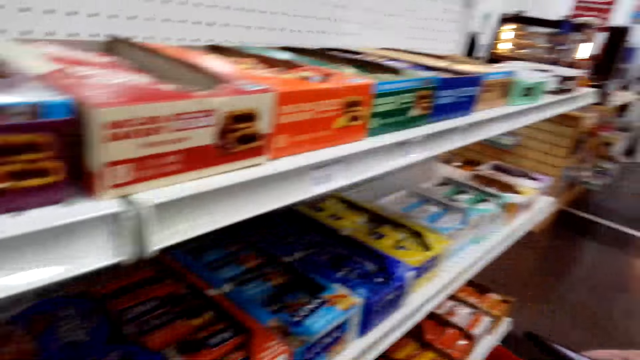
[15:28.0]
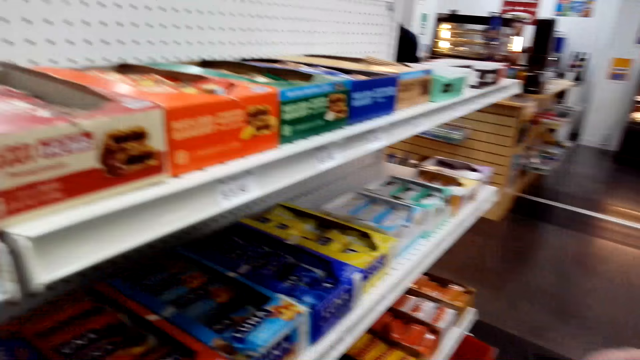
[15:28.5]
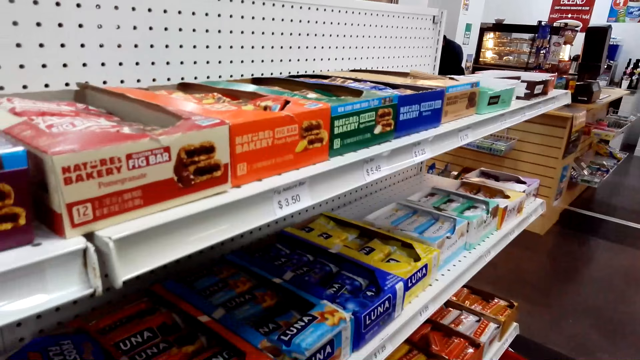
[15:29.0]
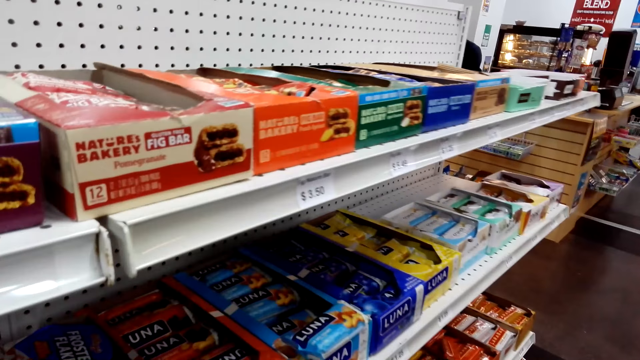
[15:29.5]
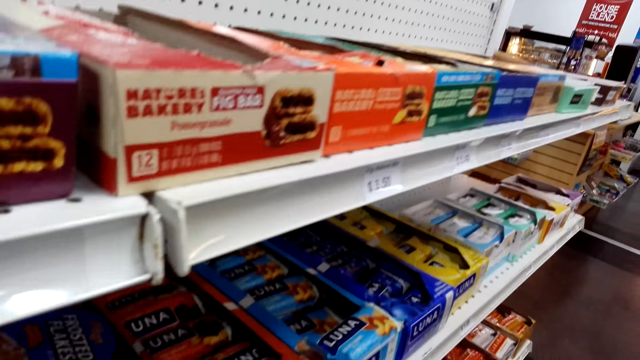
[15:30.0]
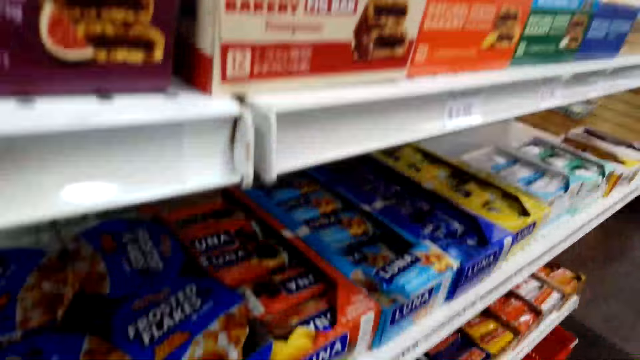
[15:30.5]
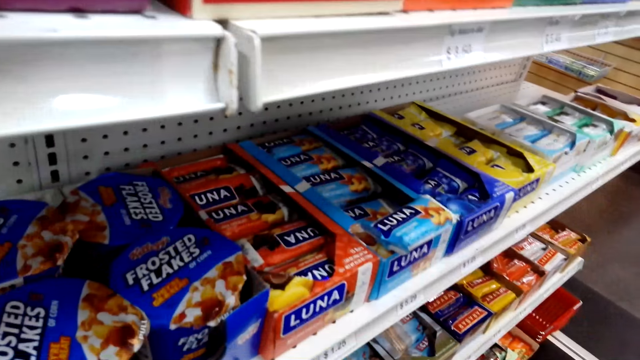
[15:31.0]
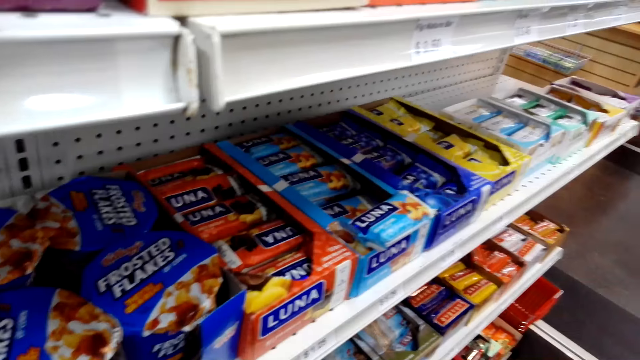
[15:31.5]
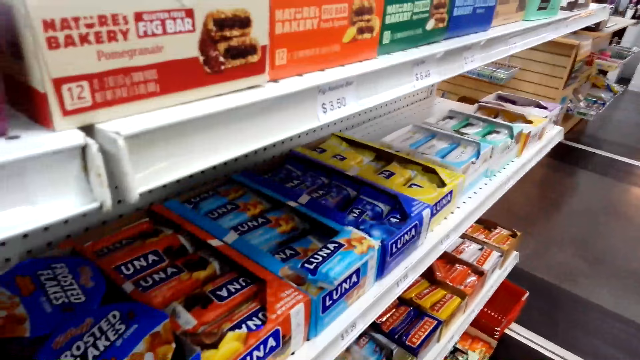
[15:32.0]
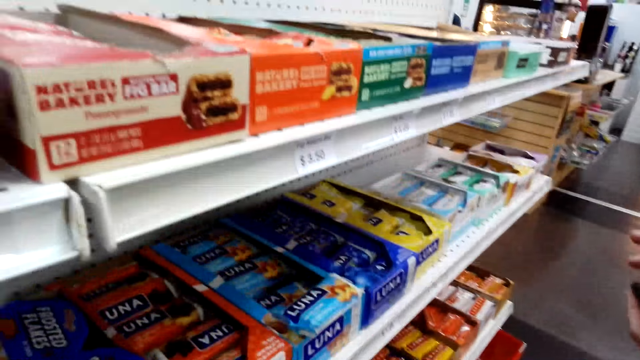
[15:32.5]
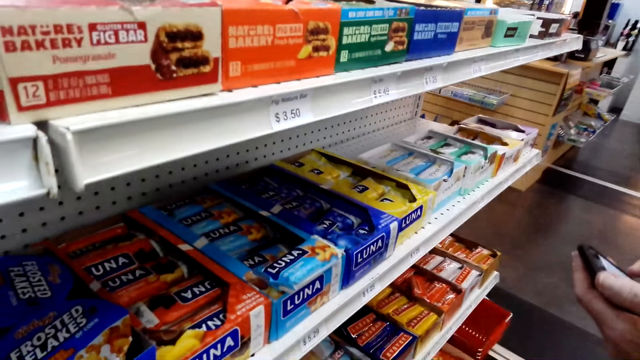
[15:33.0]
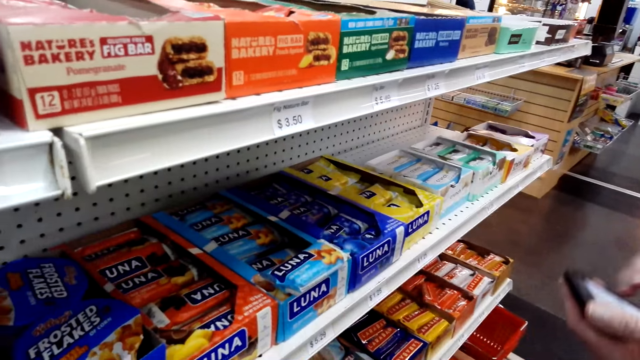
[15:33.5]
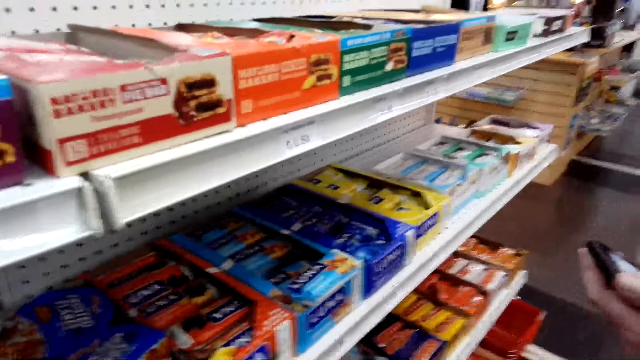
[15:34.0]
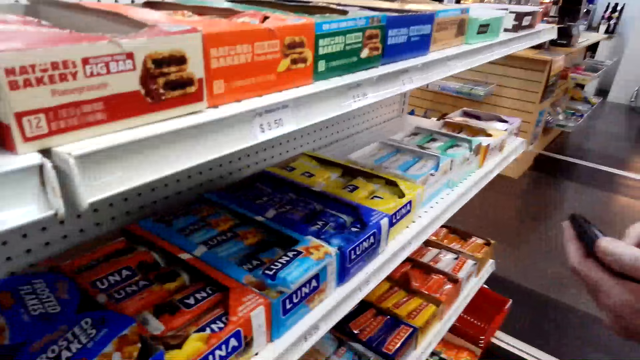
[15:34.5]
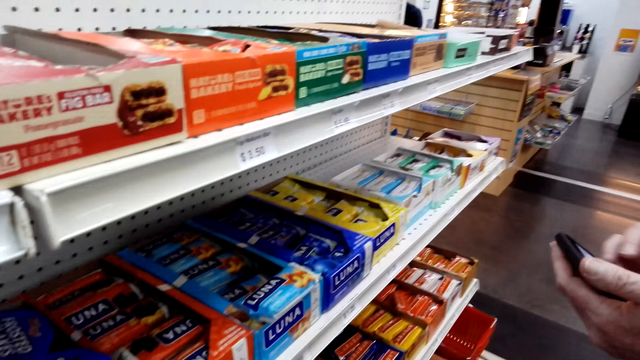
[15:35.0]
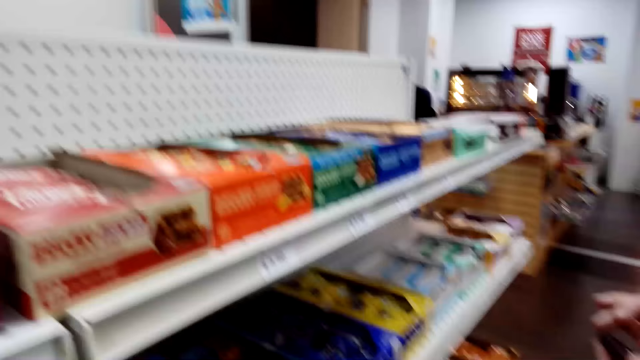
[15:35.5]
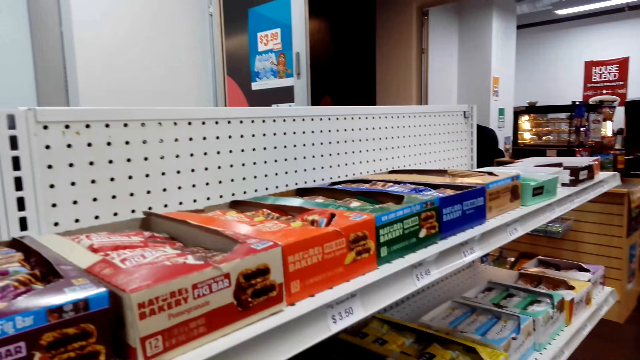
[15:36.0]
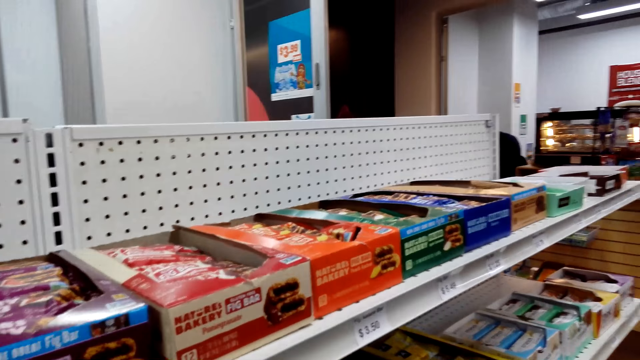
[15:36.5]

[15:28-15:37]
A man scrolls the phone.

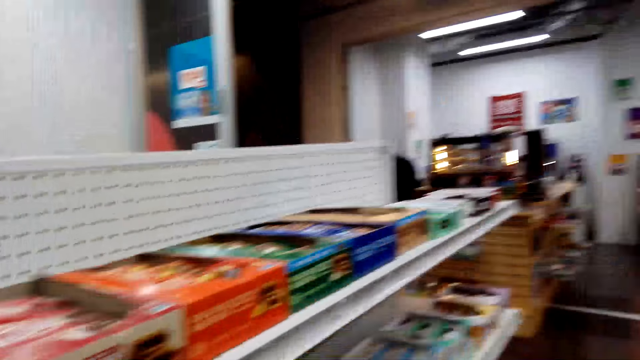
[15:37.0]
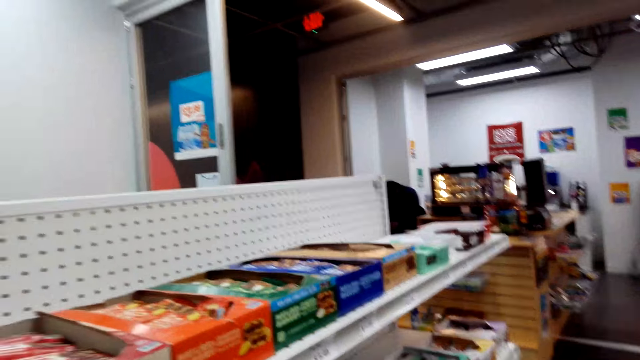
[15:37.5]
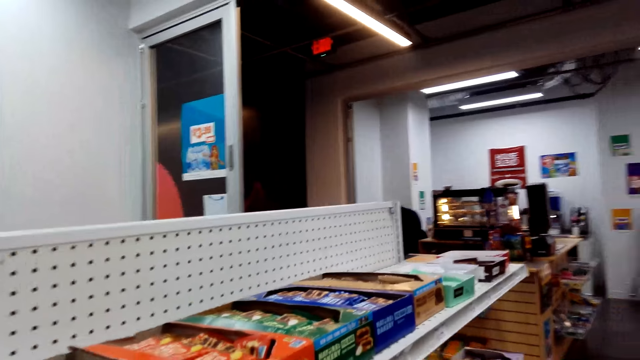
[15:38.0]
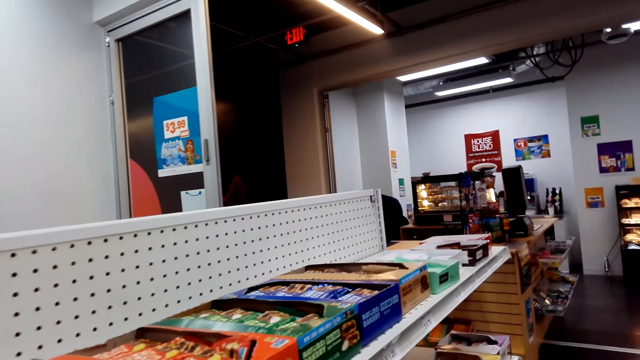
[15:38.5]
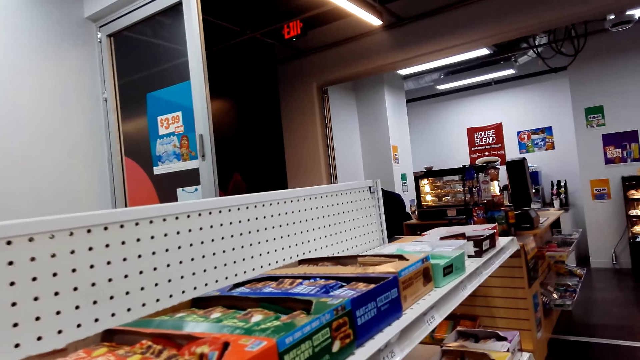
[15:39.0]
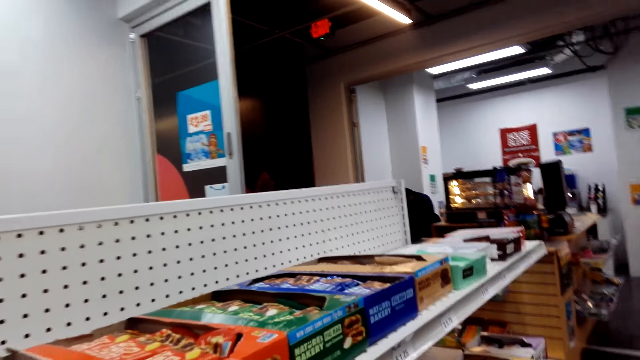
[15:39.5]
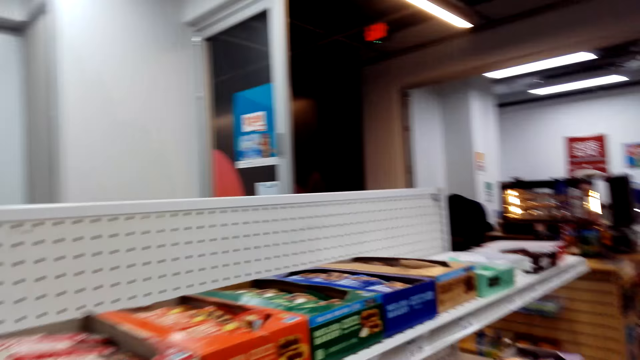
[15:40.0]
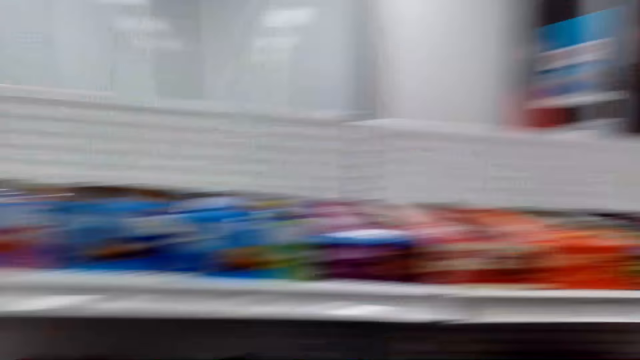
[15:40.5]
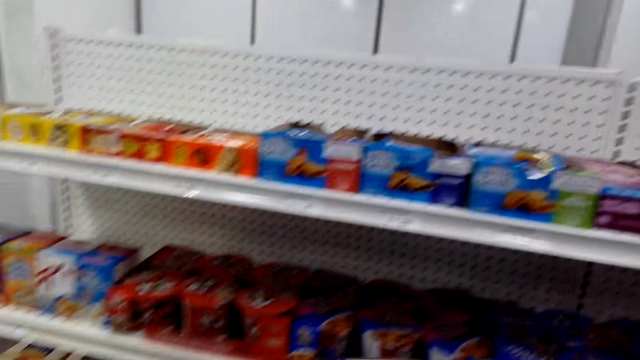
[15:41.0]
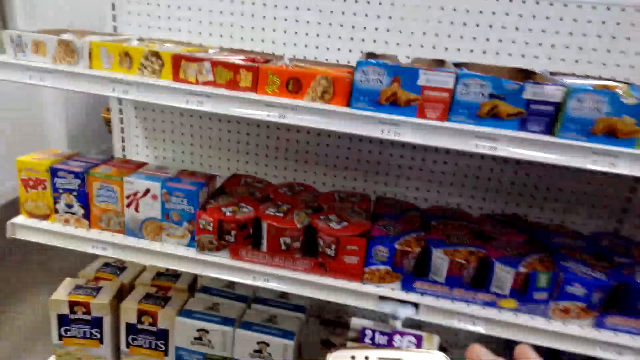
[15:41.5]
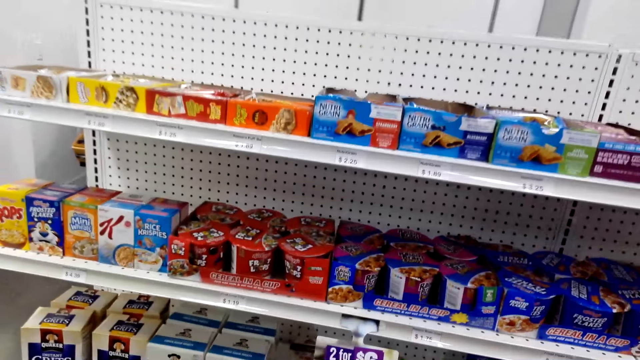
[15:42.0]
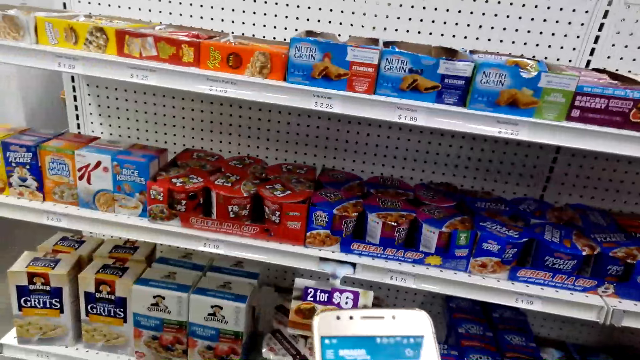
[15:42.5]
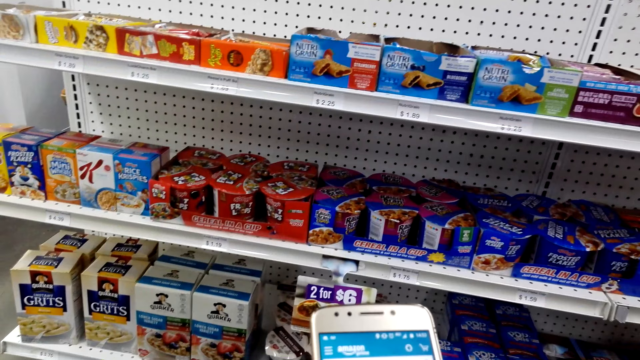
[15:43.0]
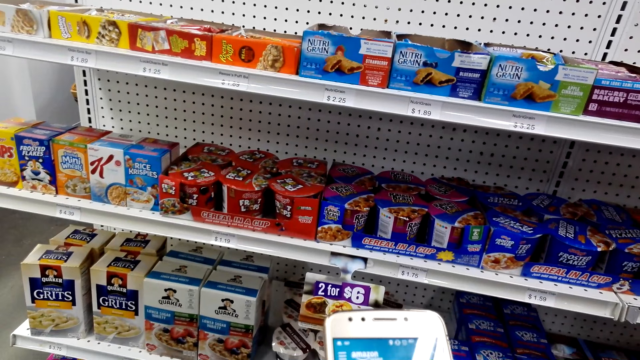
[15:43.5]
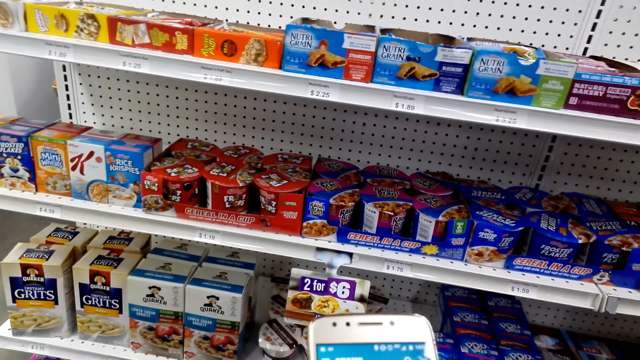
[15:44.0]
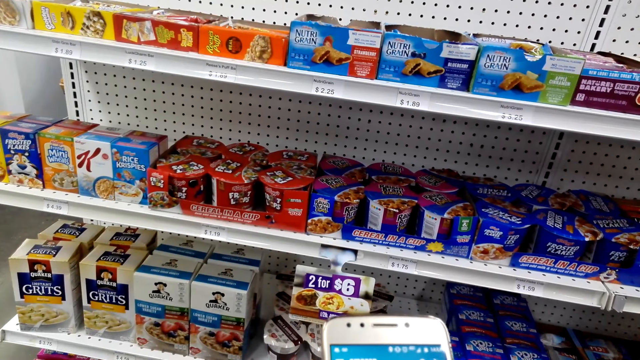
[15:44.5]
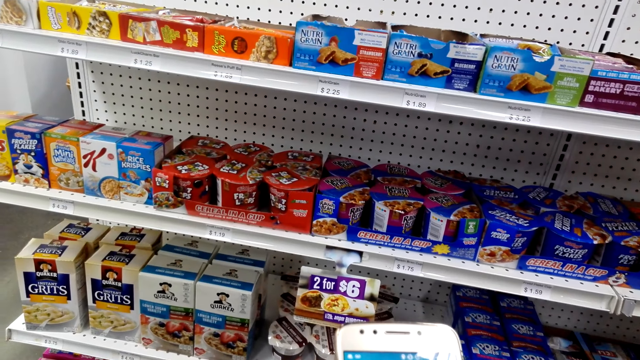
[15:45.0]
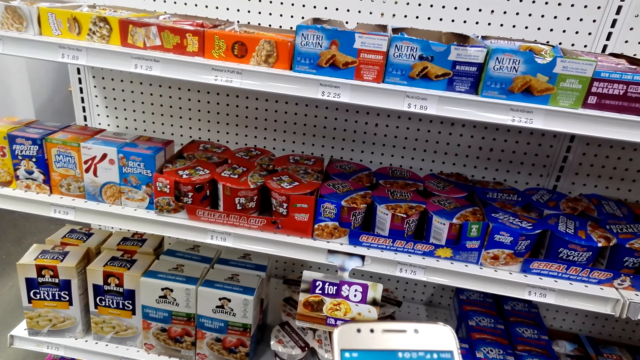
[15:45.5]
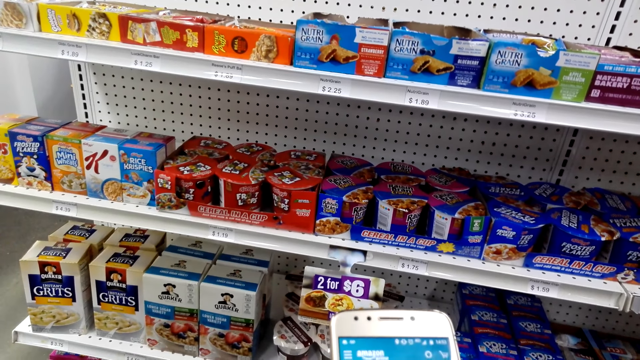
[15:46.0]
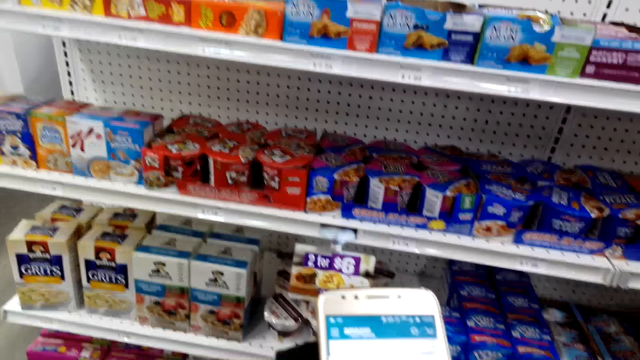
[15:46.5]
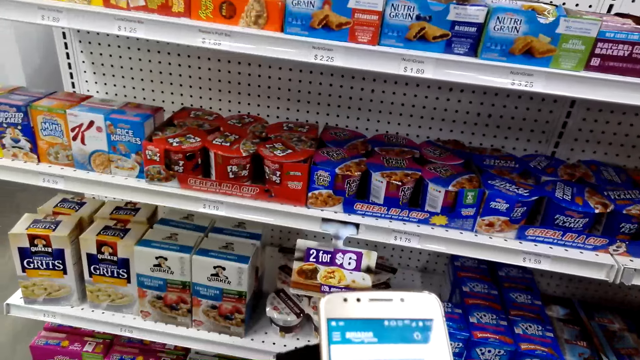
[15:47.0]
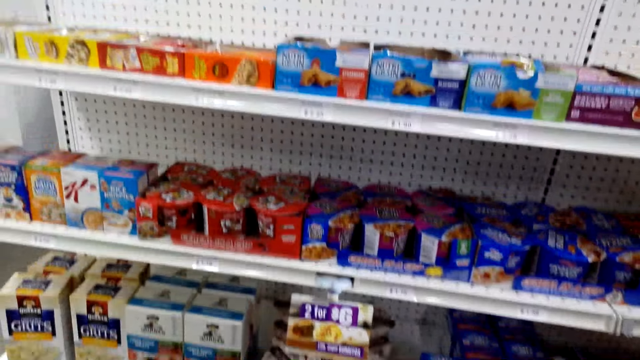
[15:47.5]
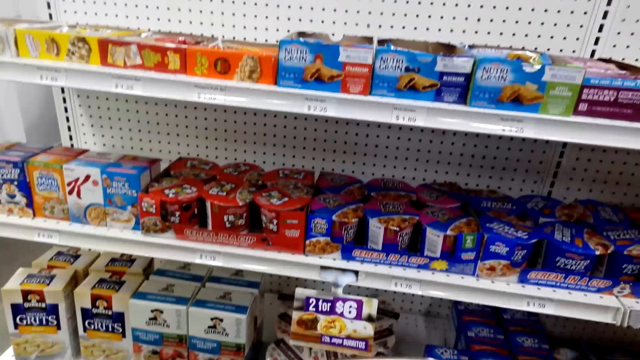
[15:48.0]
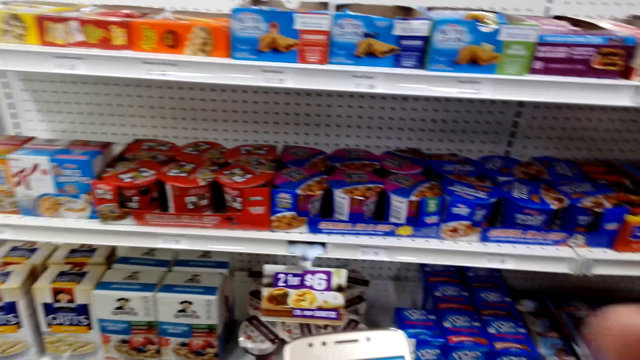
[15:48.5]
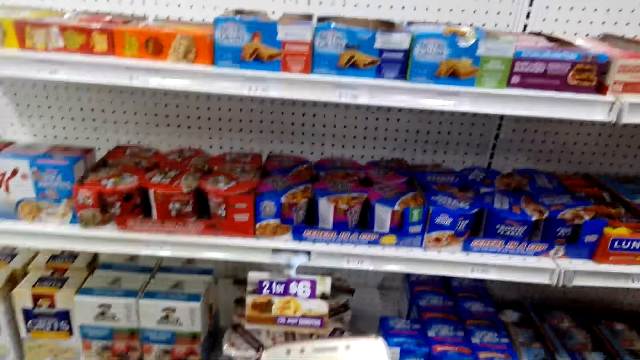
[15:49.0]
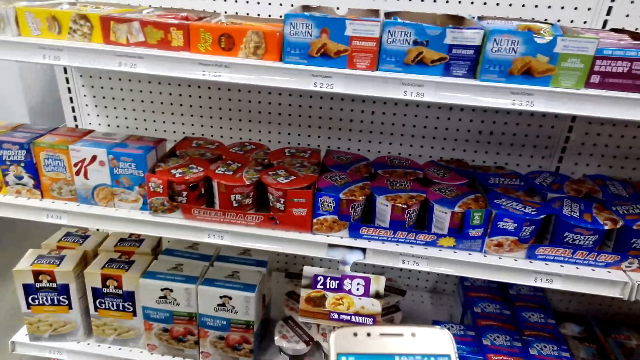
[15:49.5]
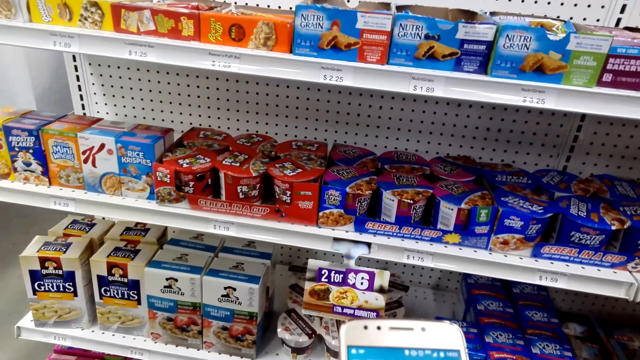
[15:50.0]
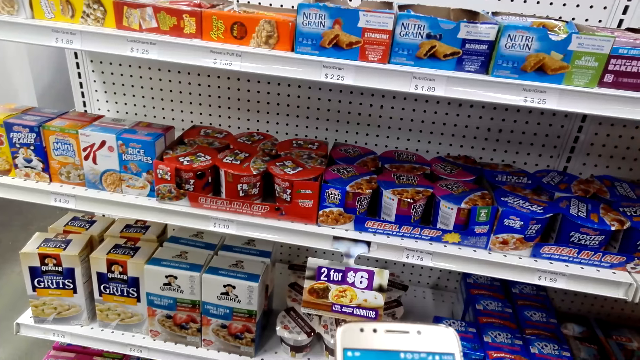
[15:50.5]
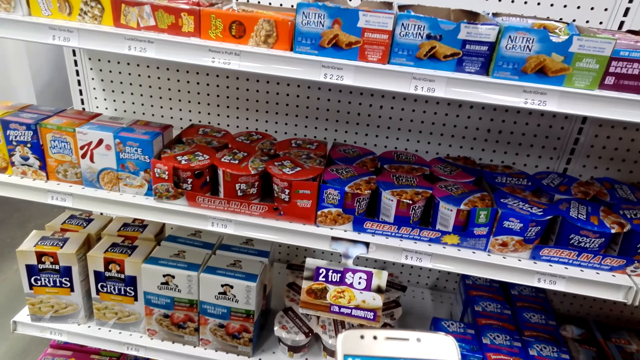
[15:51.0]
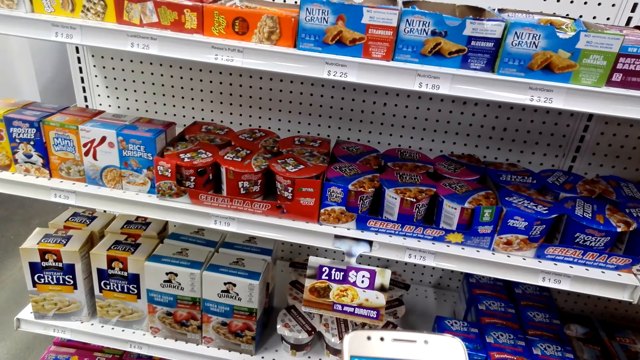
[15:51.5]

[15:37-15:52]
The camera wearer converses with a man. They scroll the phone.
